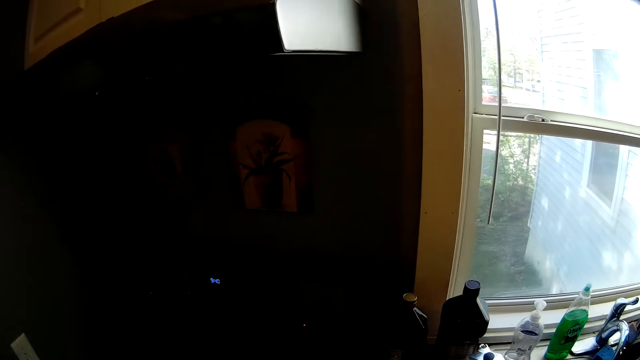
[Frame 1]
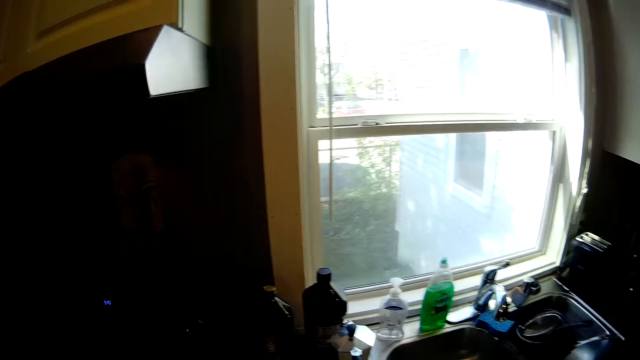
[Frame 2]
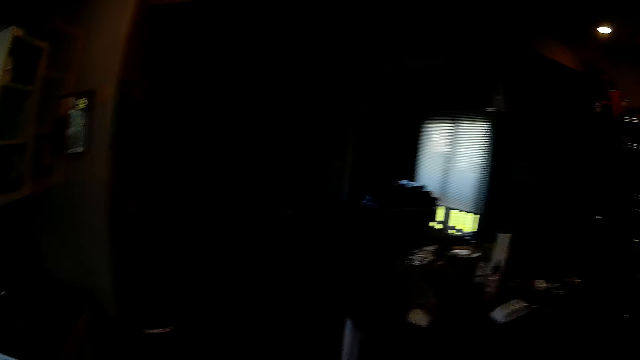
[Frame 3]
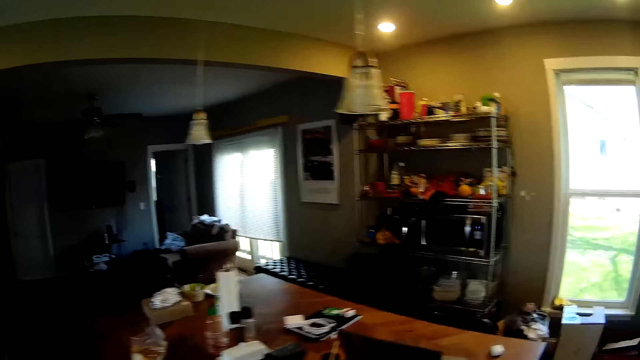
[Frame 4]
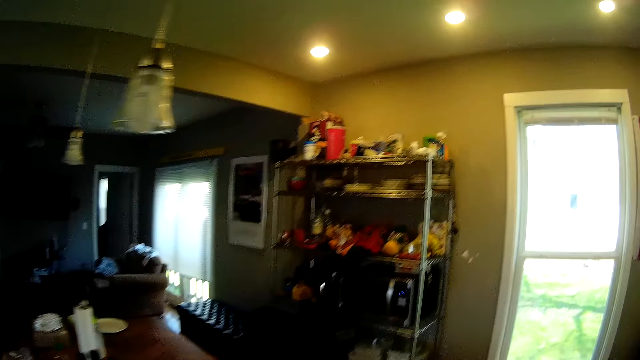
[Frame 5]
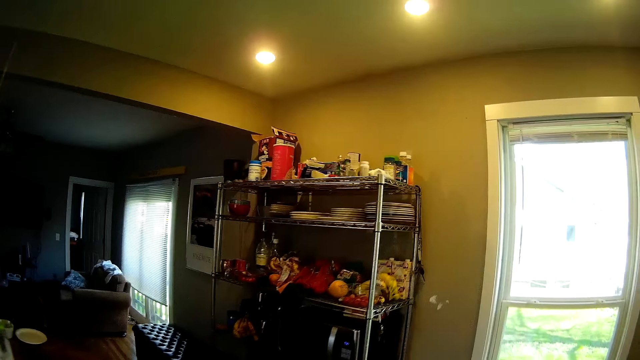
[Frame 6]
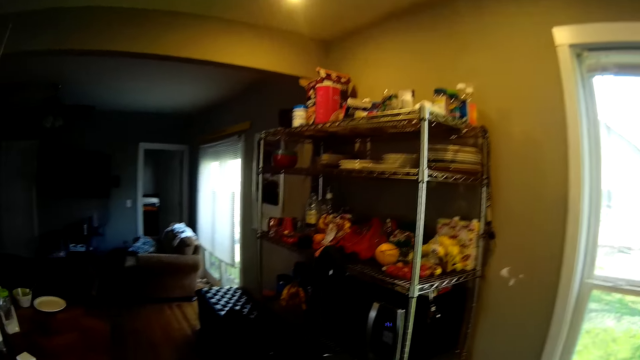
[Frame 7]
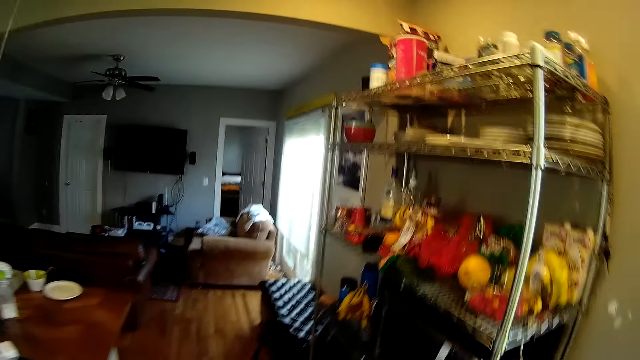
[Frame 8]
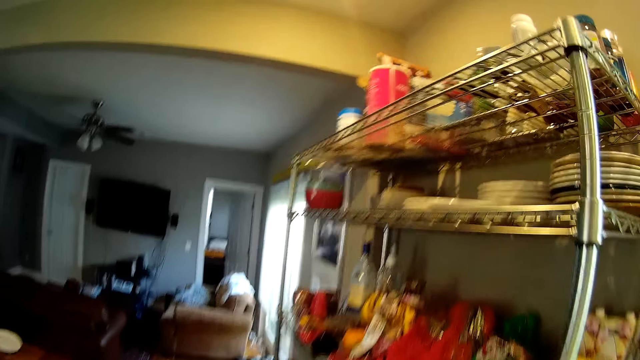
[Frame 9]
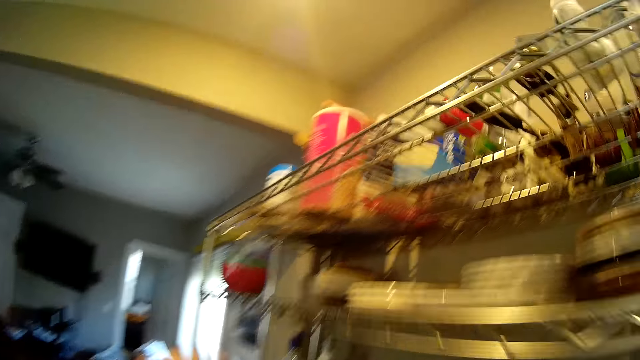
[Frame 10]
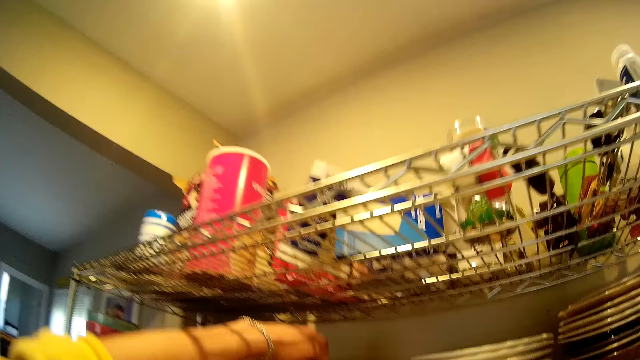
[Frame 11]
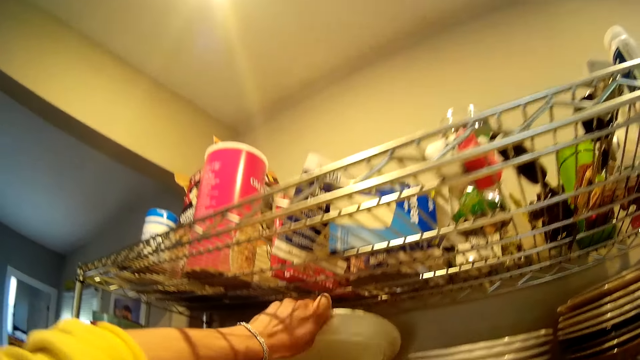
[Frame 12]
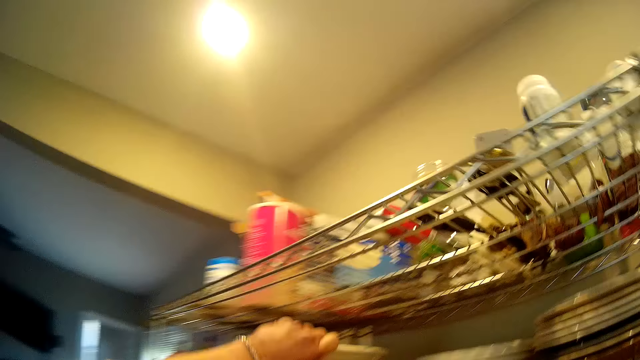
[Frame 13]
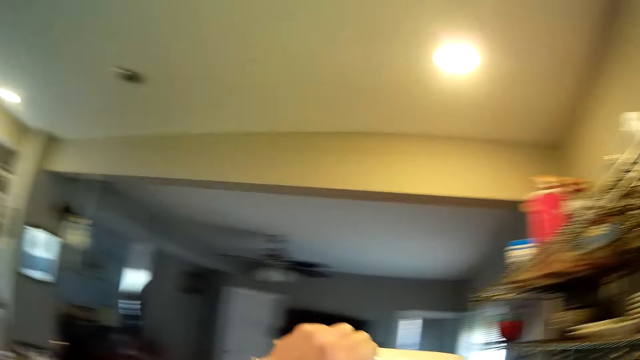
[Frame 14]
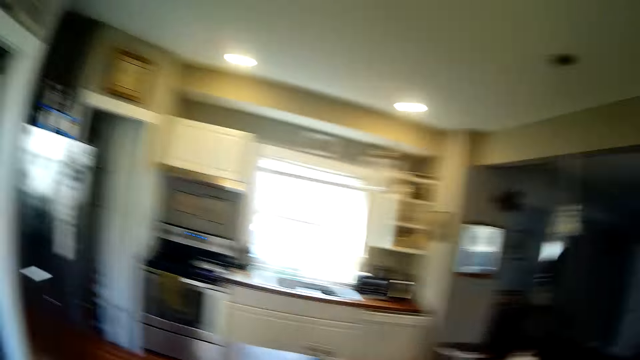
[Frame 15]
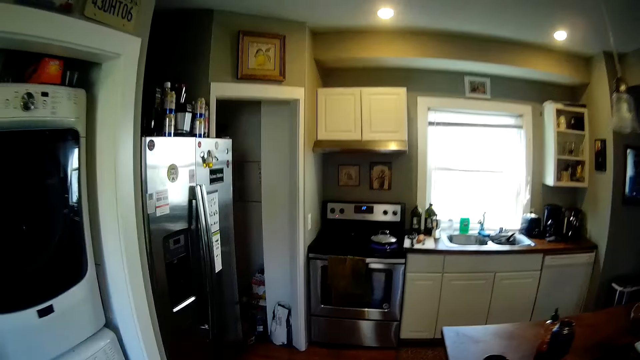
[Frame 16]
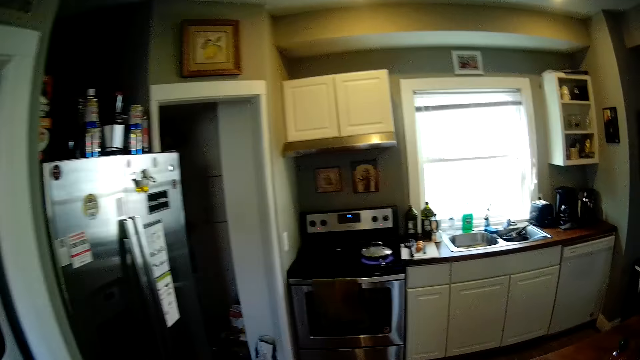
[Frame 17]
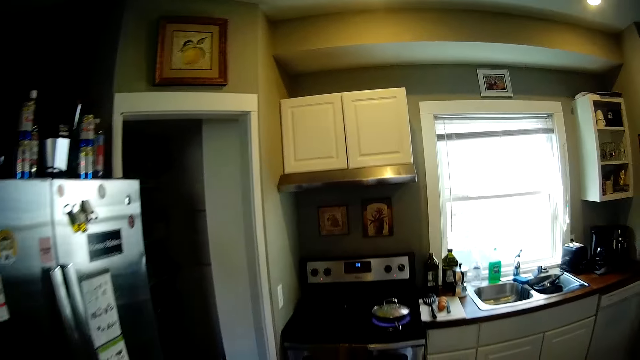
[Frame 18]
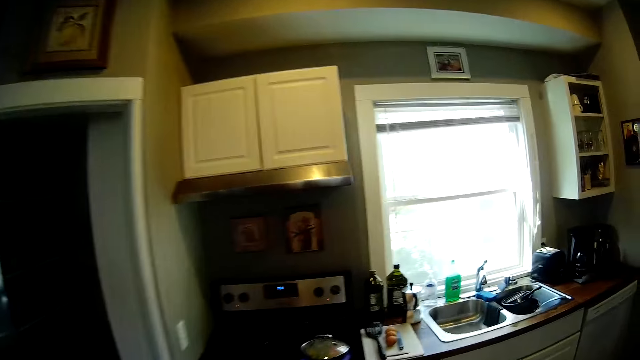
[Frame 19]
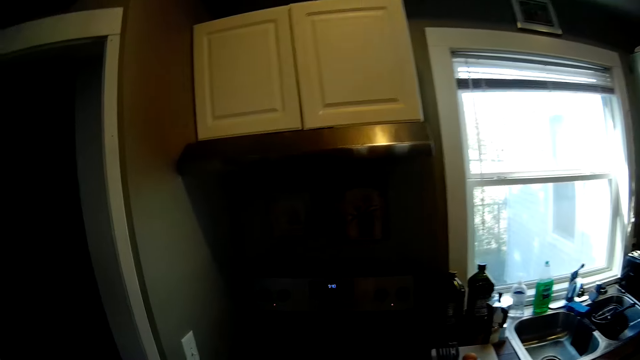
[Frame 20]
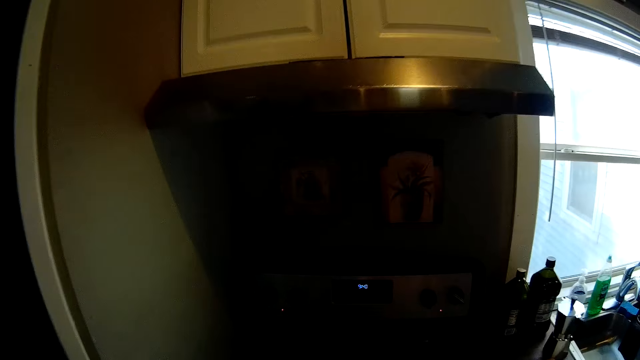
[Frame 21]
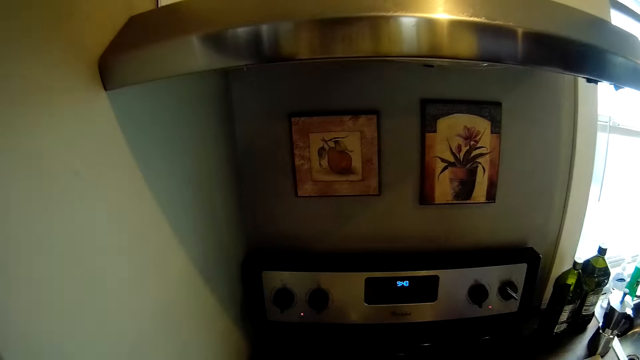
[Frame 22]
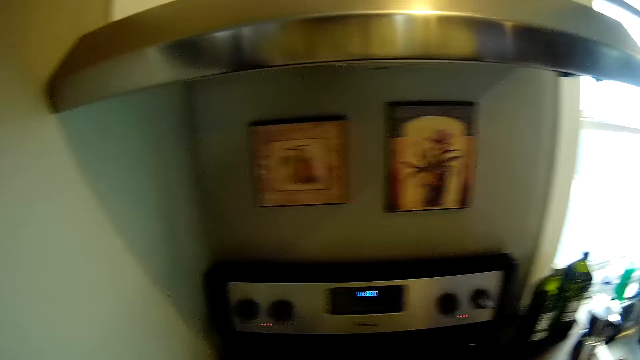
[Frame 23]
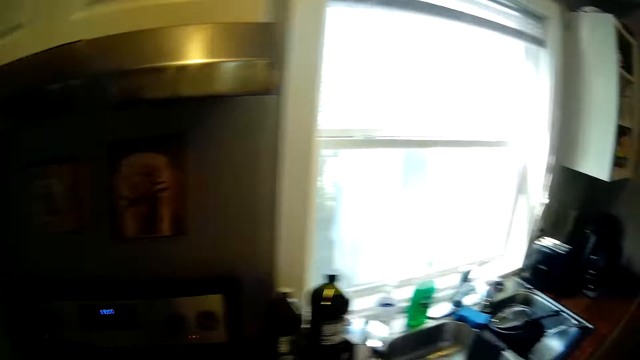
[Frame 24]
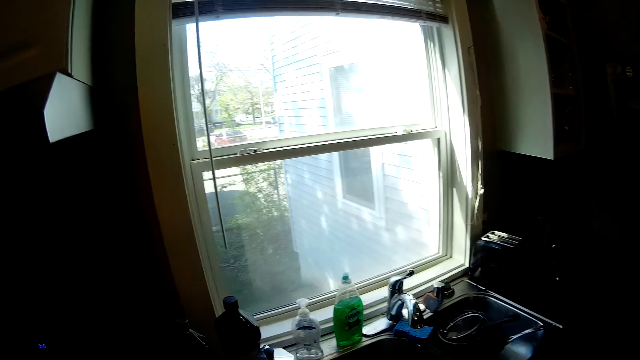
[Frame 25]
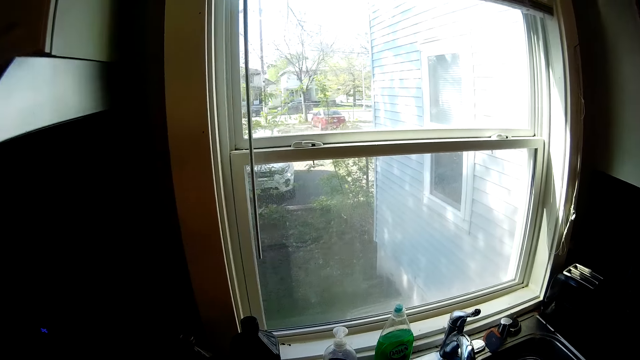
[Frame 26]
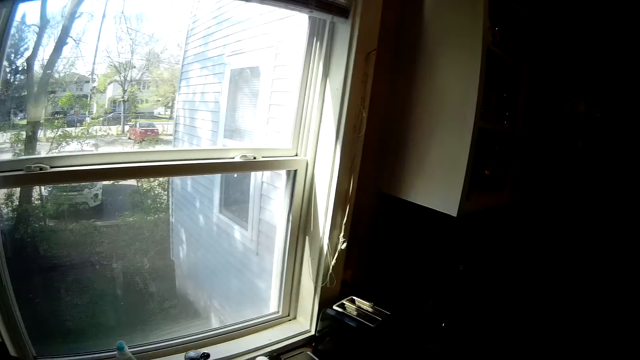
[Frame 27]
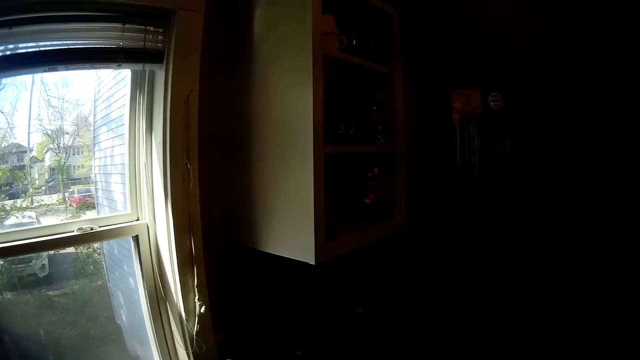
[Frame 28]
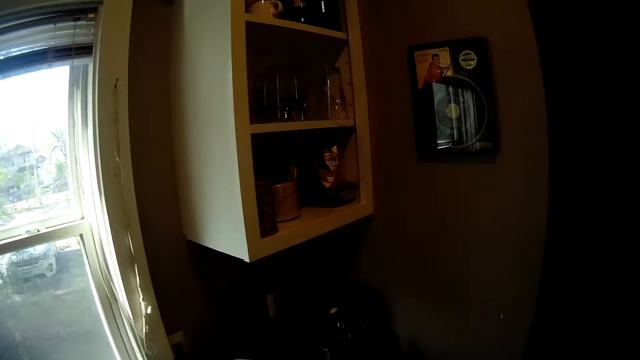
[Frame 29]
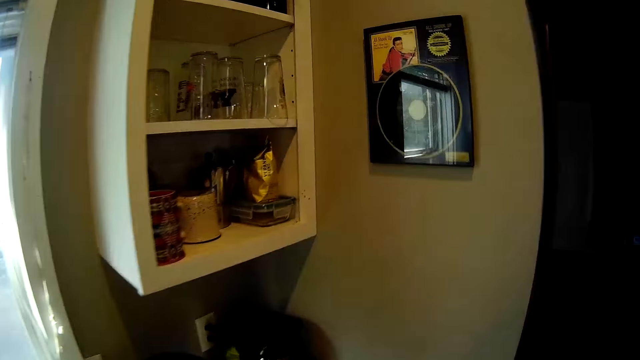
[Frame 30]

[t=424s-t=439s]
The camera wearer walks to the shelf. She picks up a plate from the shelf with her left hand. She walks to the stove. She looks around. She walks to the sink.

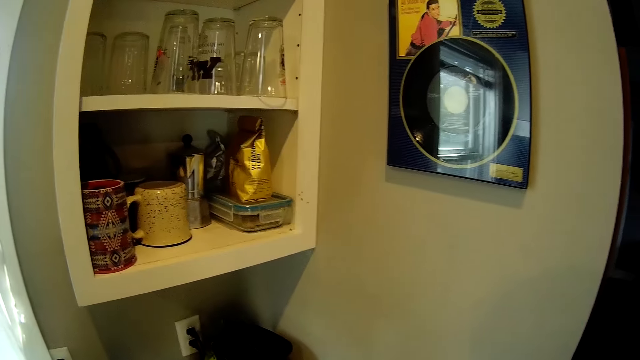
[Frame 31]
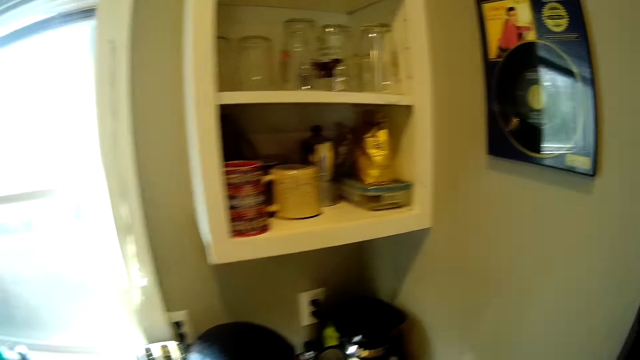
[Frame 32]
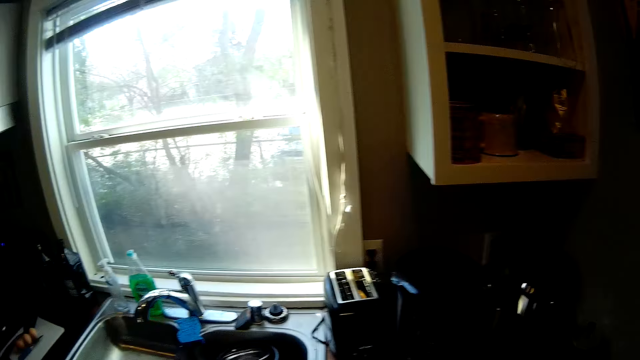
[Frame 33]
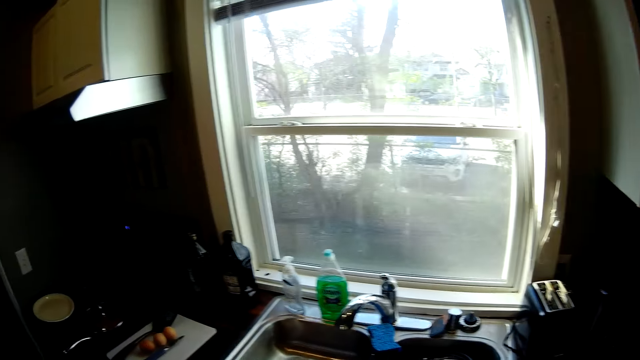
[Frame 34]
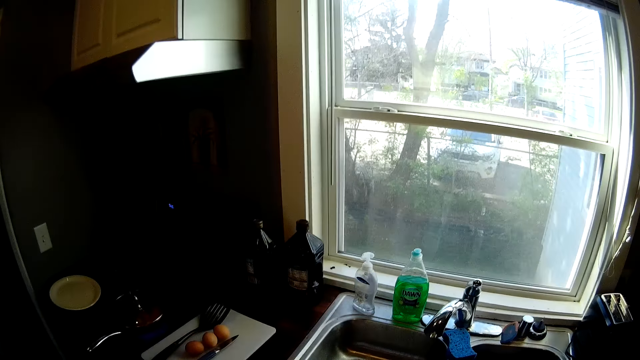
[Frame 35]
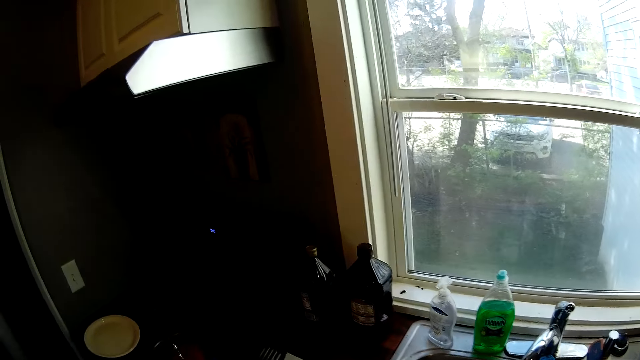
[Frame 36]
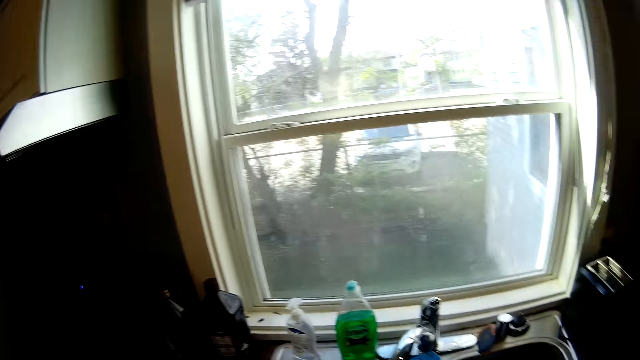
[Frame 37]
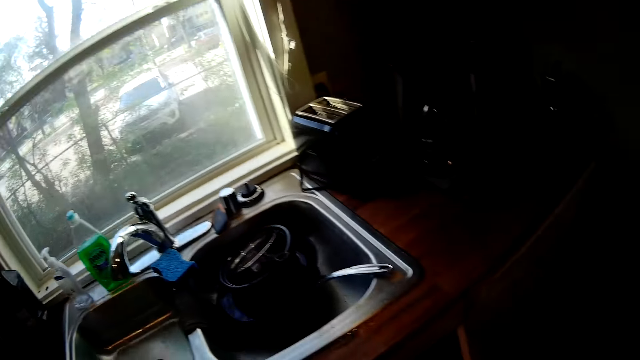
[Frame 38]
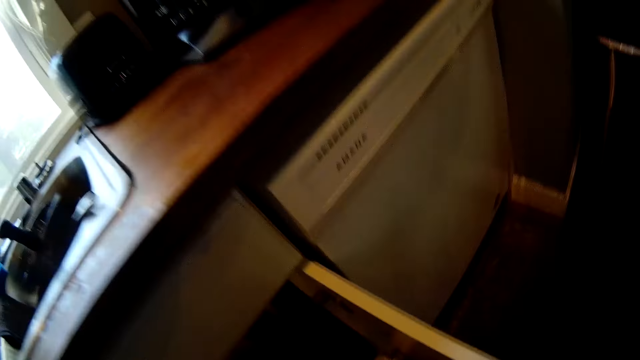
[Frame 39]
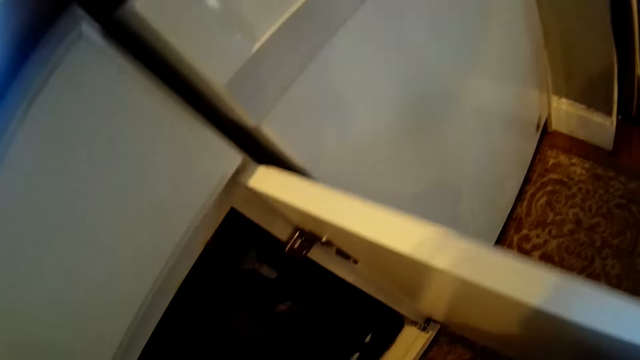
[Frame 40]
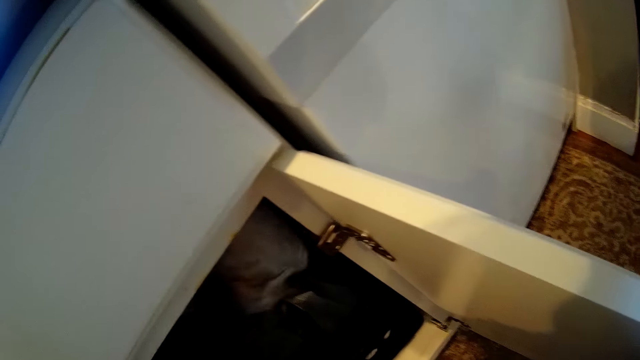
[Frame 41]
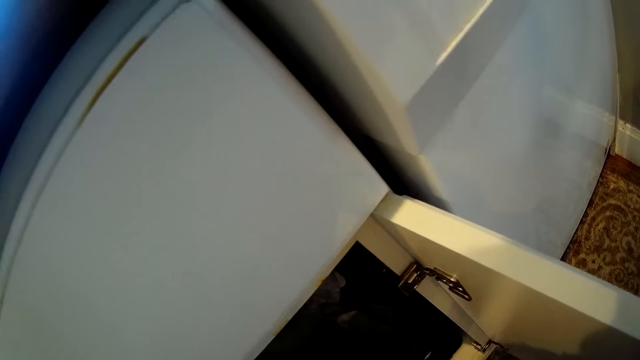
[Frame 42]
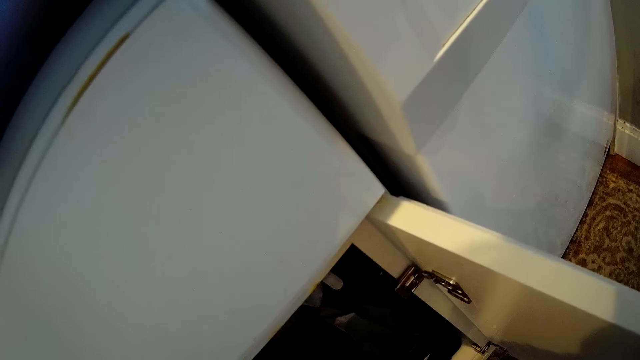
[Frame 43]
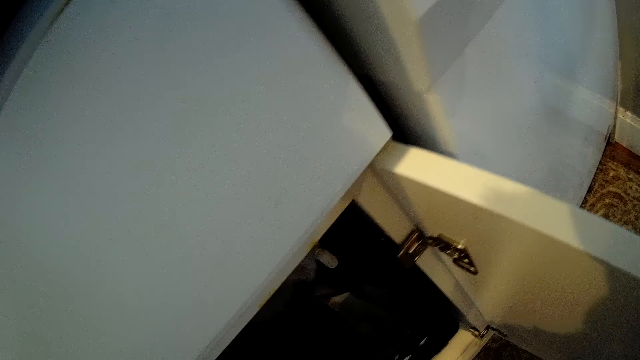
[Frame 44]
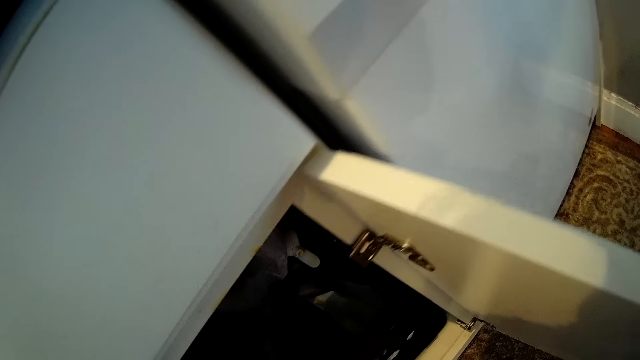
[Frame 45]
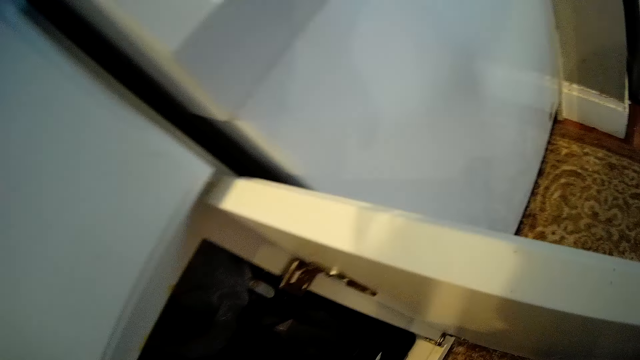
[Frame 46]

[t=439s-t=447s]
The camera wearer bends over a cupboard. She opens the cupboard with her right hand. She puts a plastic bag in the cupboard with her left hand.
